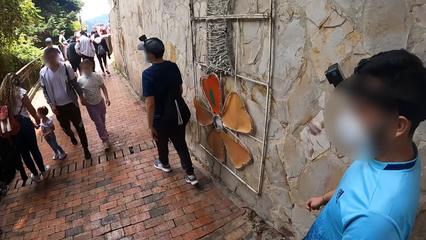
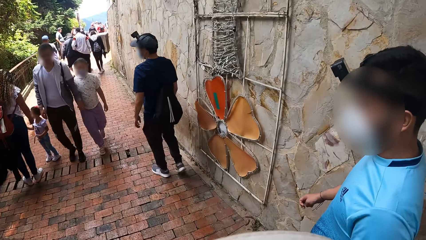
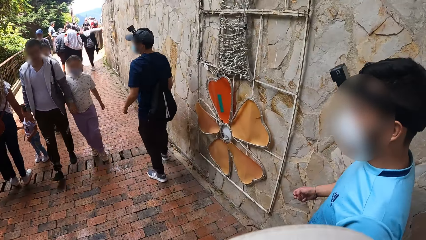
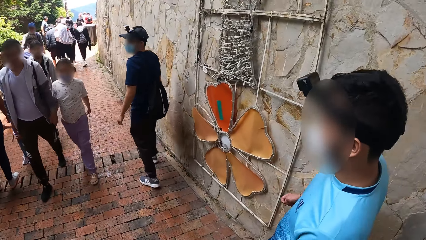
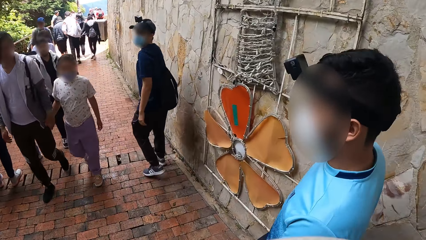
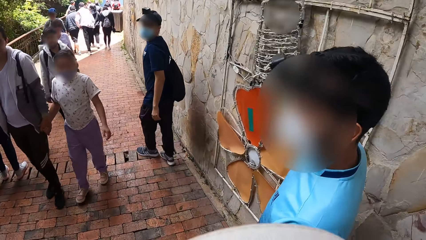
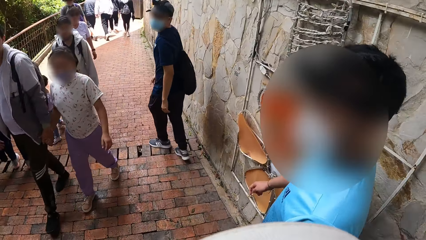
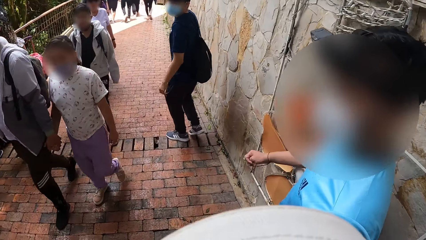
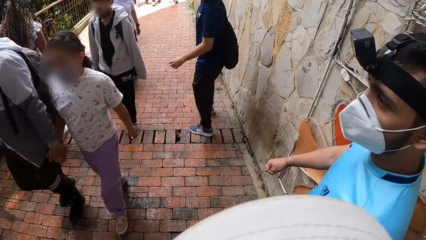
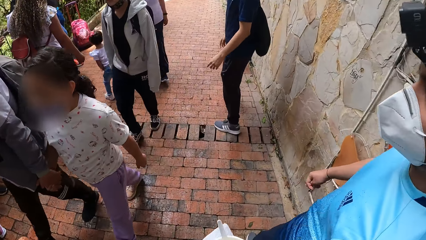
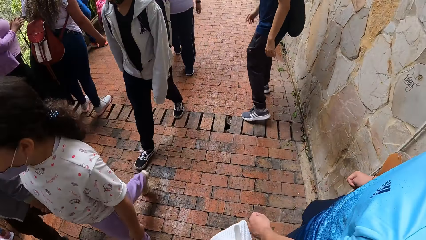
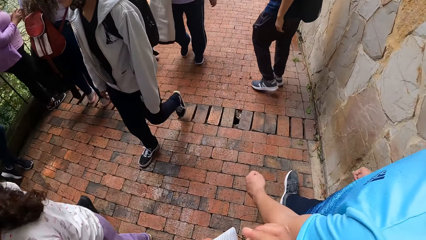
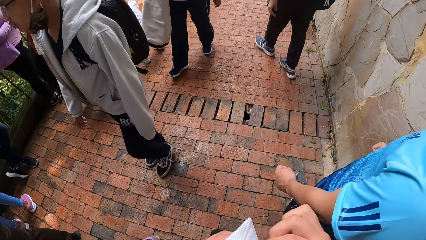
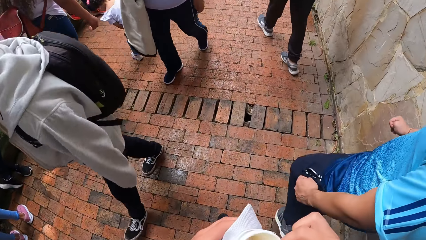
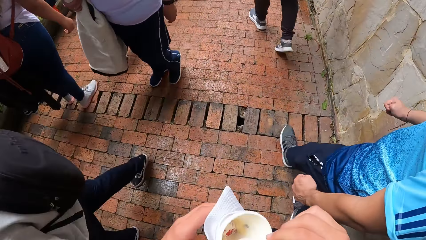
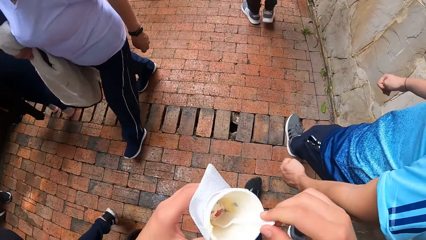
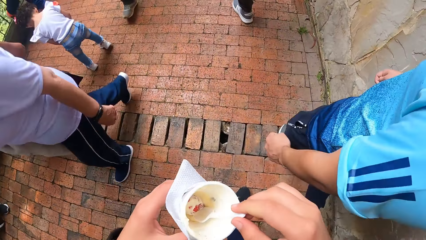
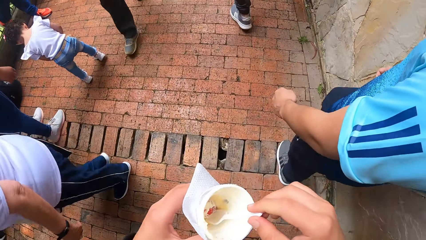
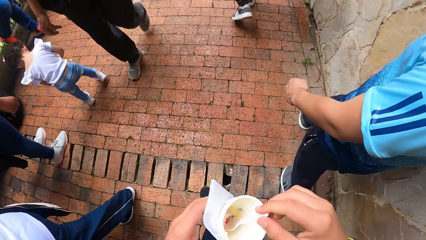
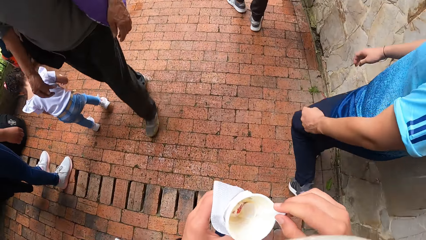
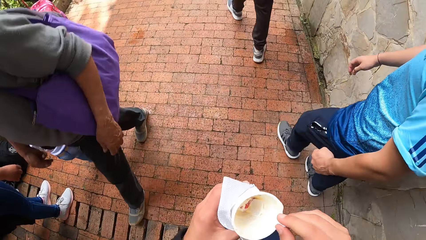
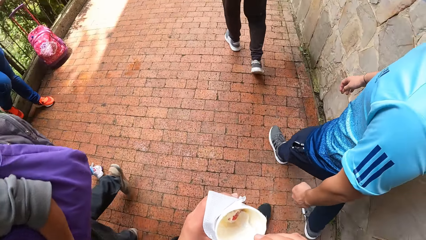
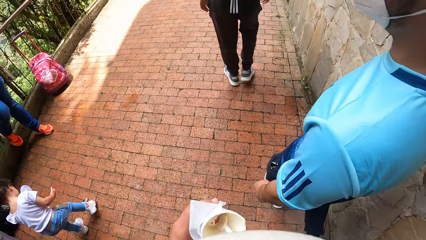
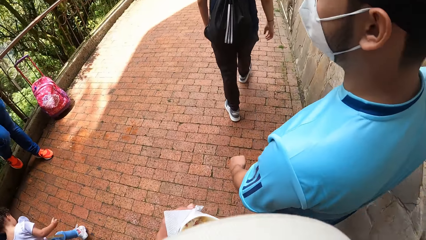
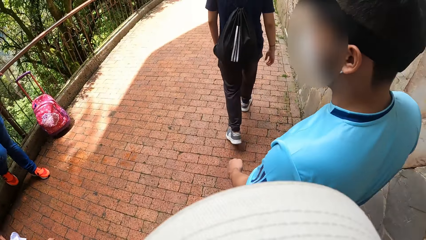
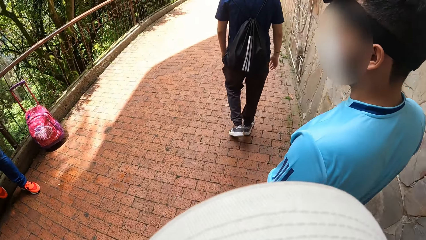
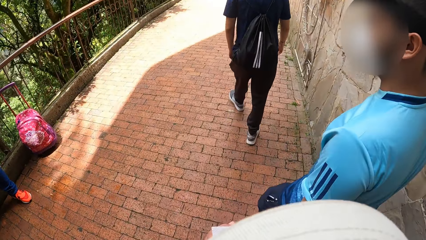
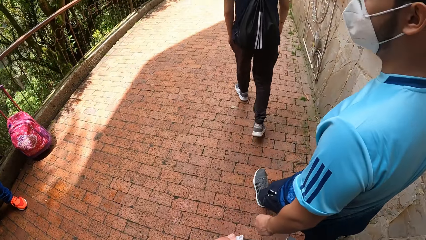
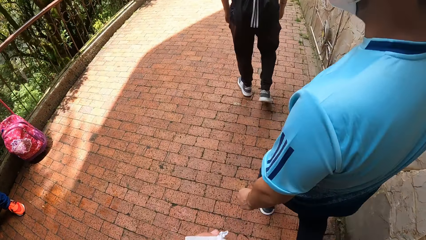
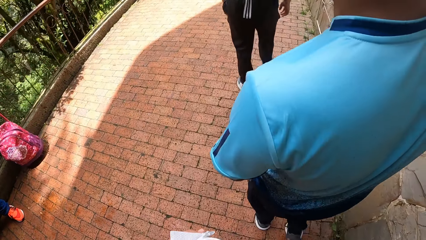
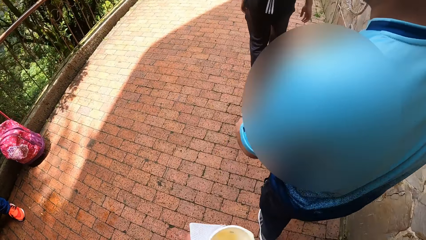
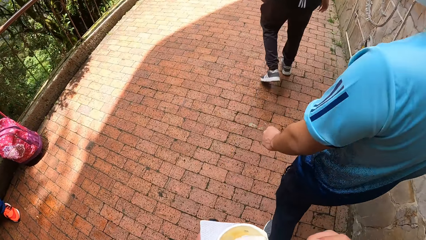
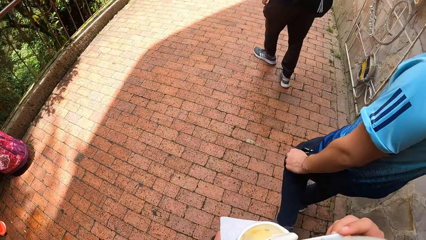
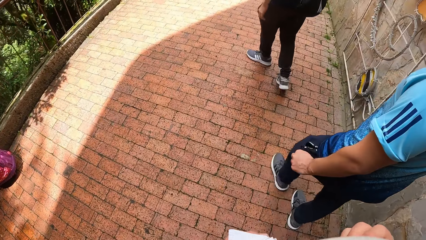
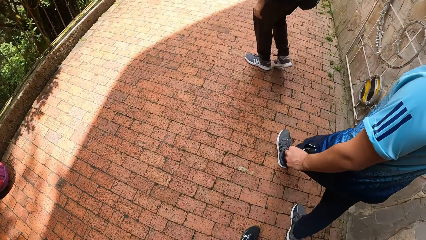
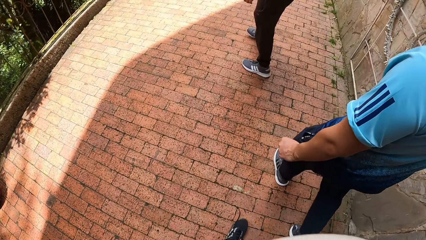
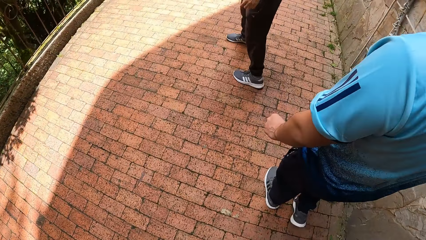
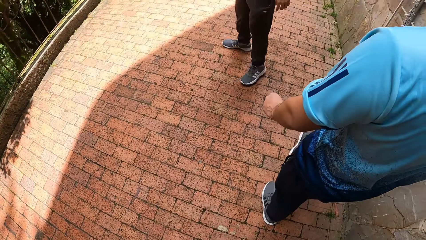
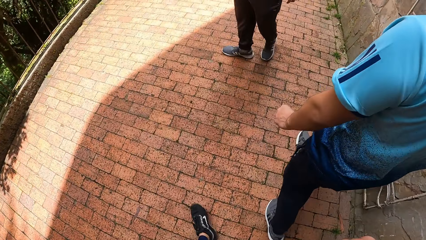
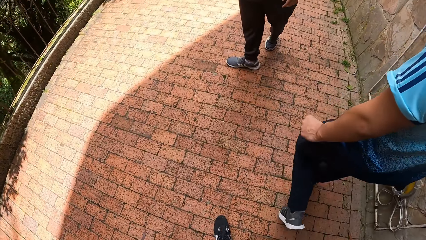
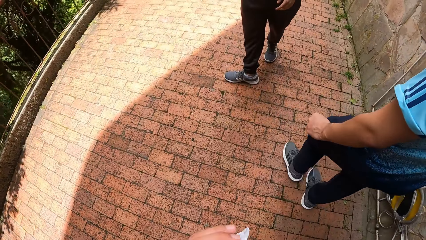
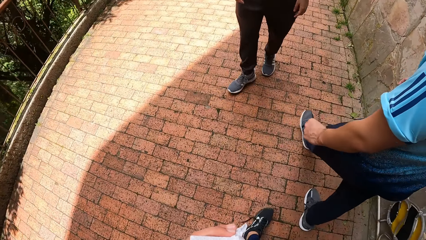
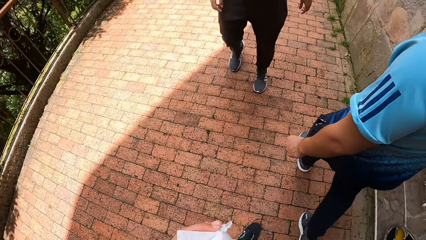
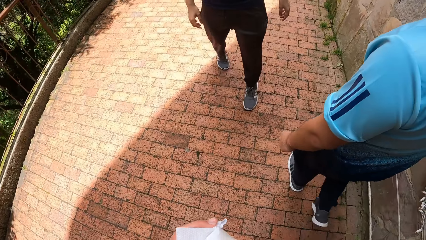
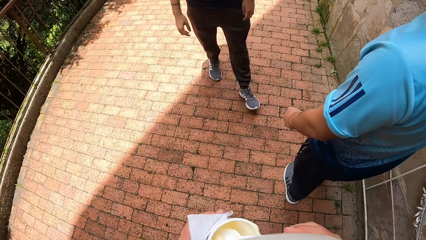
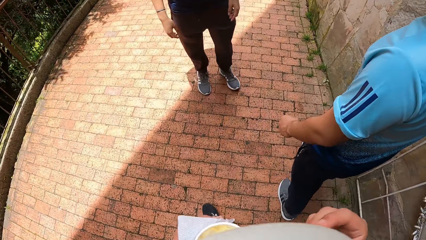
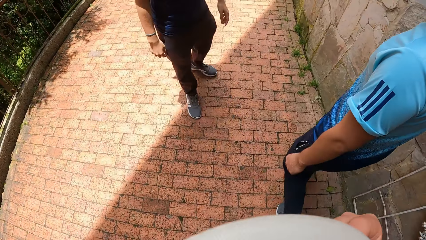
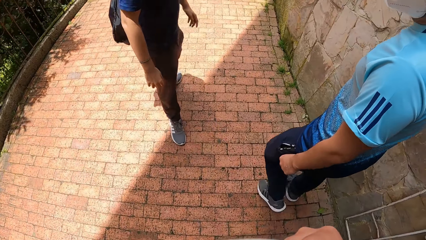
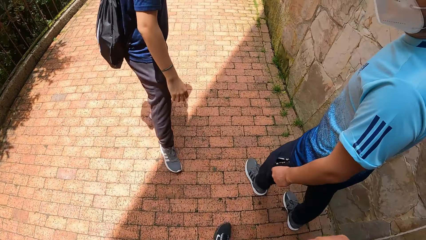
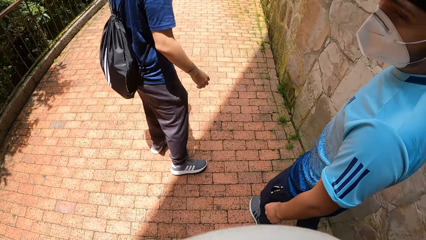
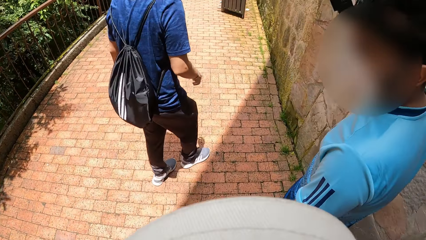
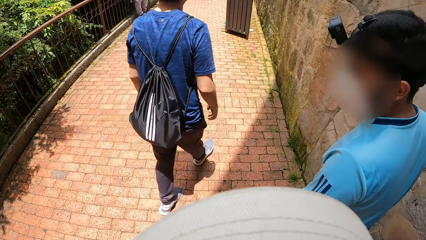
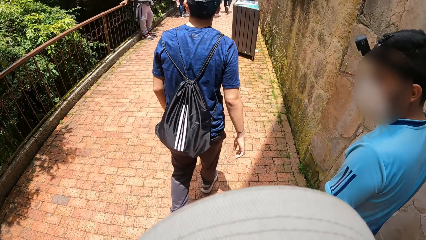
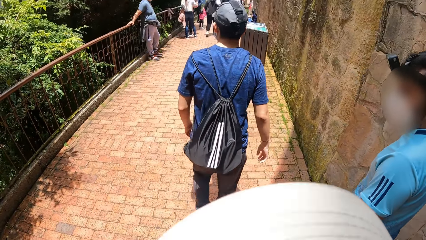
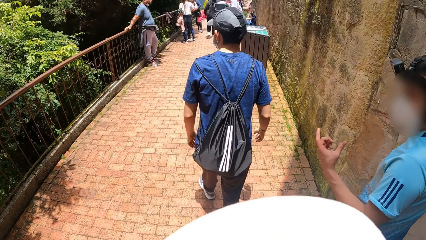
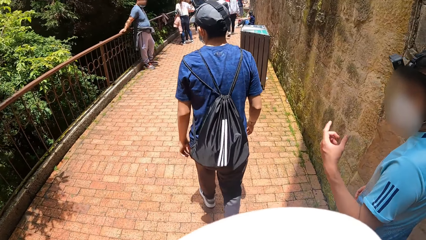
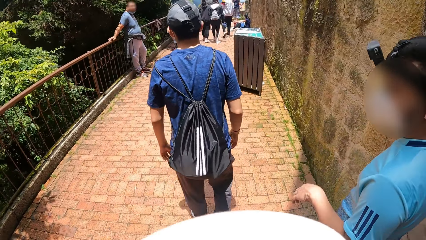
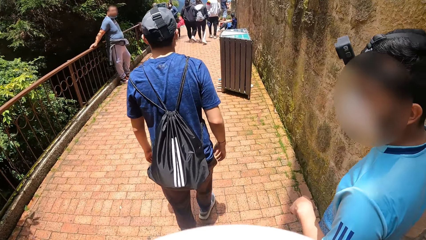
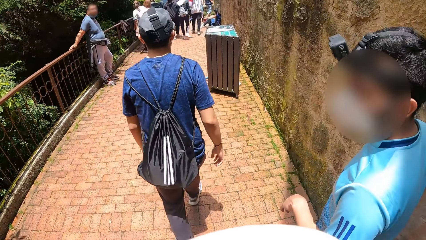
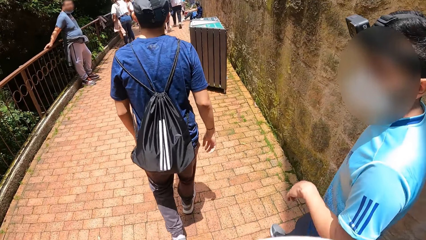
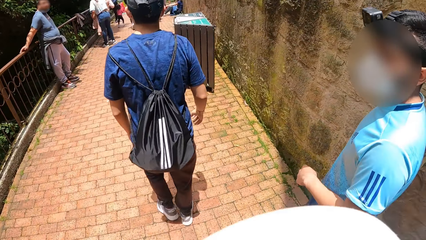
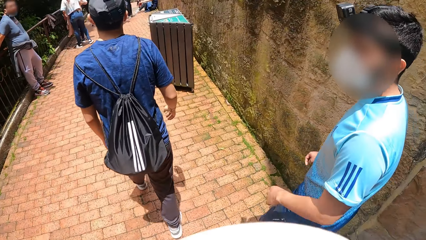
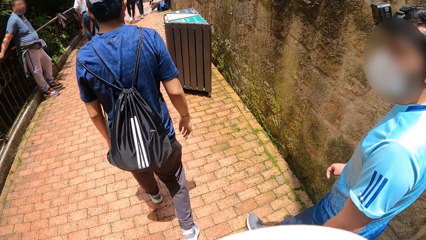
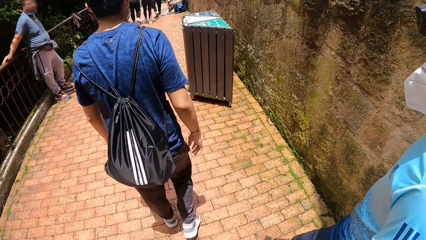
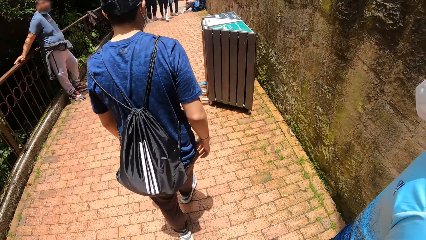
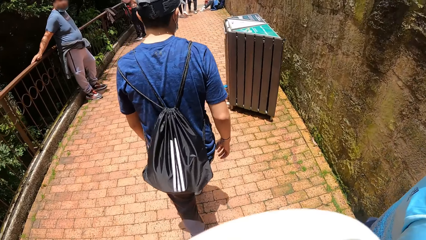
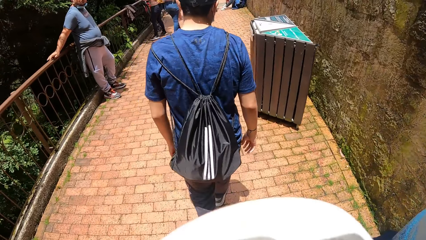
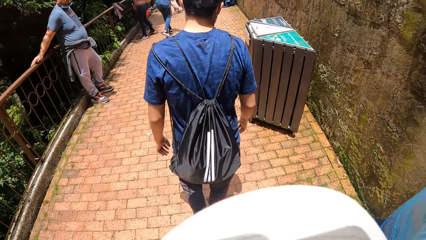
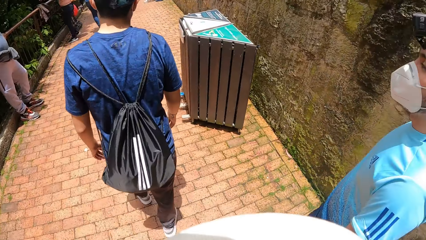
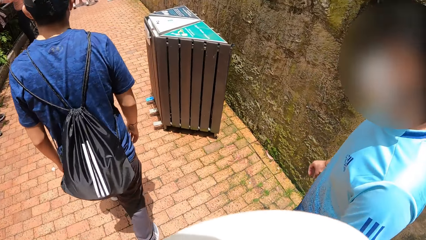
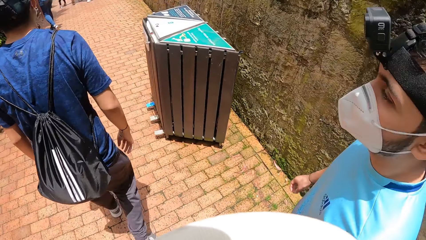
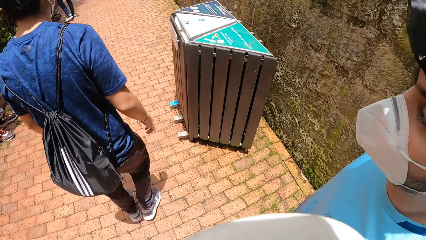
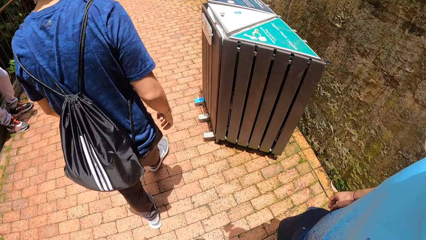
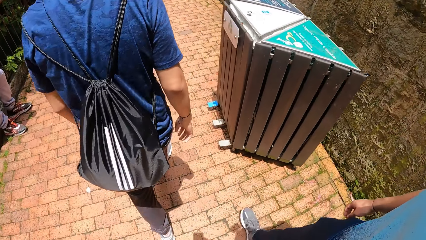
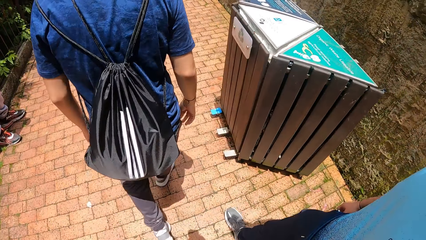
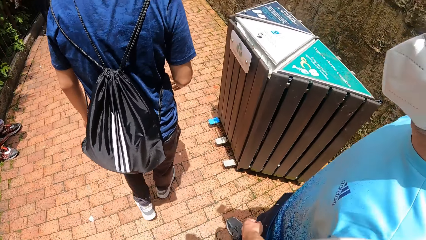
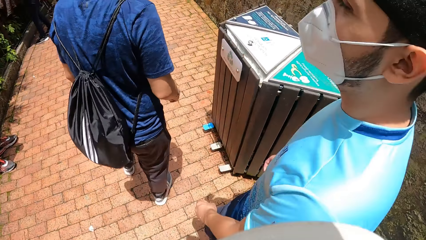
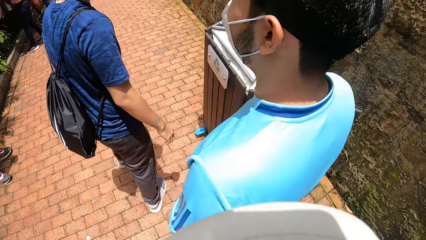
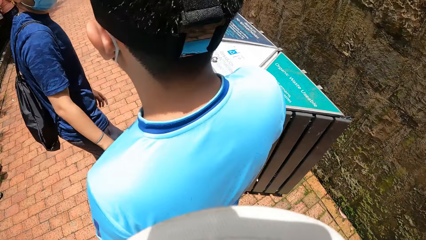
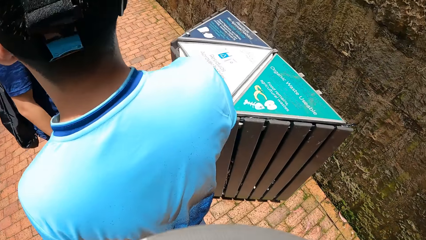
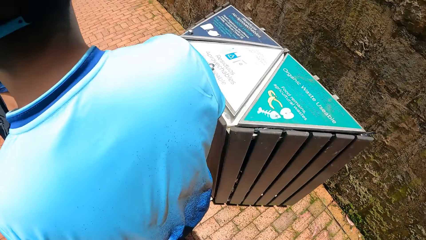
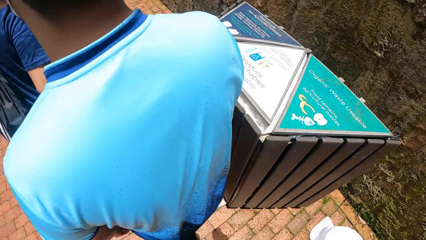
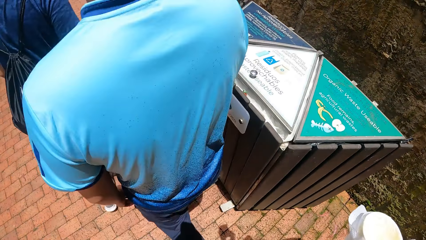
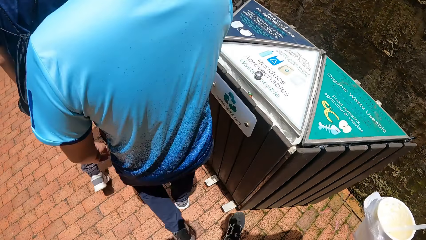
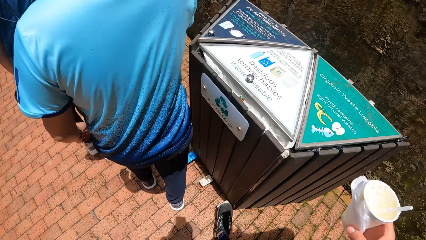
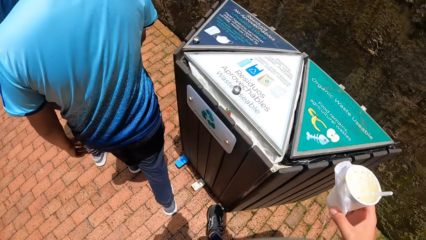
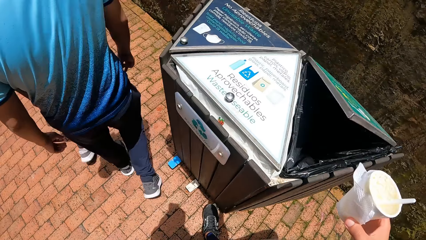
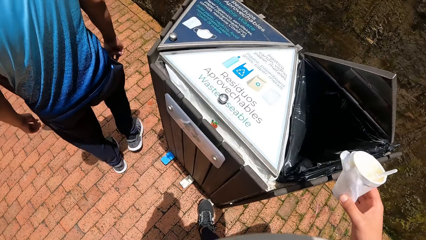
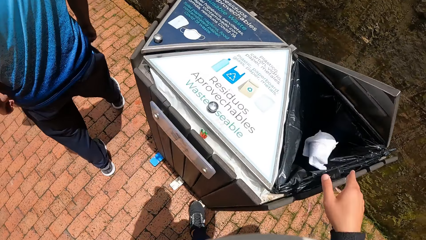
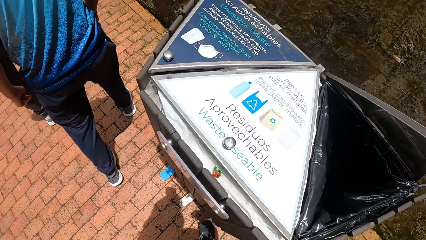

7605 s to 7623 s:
A person walks near the camera wearer. The camera wearer scoops parfait from the cup in his left hand with a spoon in his right hand. Another person stares at the camera wearer. The camera wearer puts the spoon of parfait in his right hand in his mouth. A man gesticulates with his left hand. The first person talks to the camera wearer. The other person stares at the camera wearer. The camera wearer steps on the pedal of a waste bin with his left foot. He drops the cup of parfait in his right hand in the waste bin.
